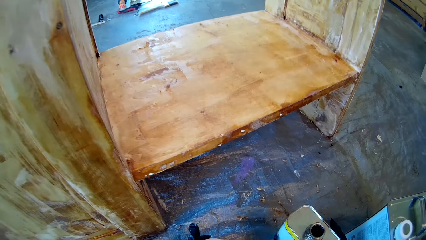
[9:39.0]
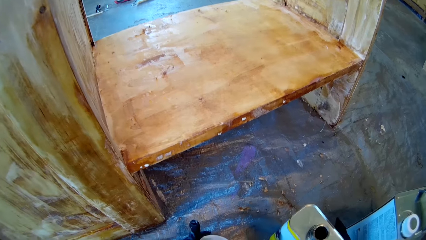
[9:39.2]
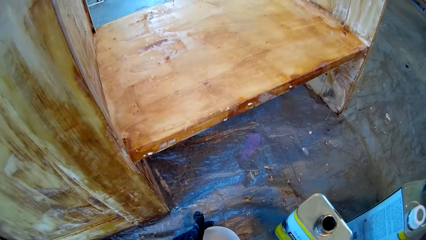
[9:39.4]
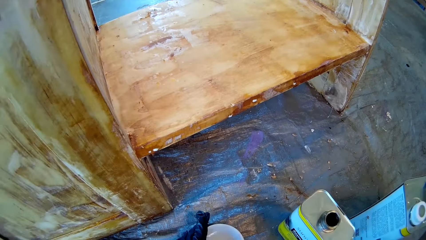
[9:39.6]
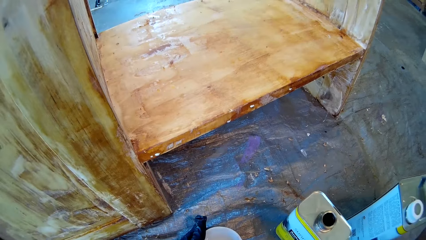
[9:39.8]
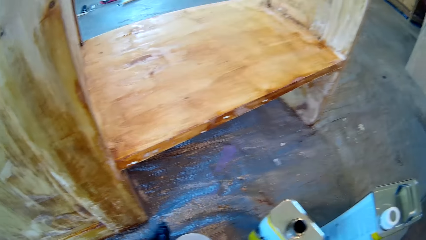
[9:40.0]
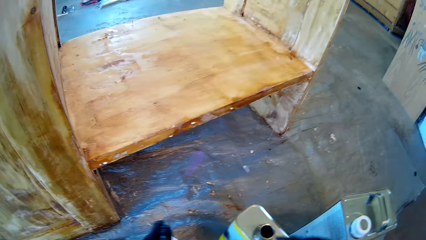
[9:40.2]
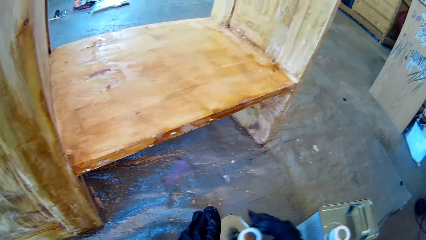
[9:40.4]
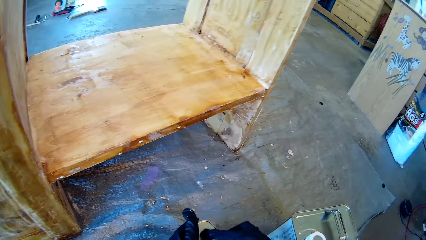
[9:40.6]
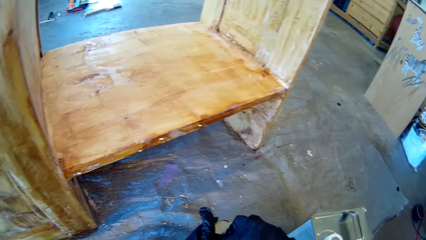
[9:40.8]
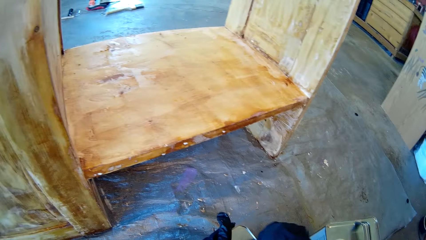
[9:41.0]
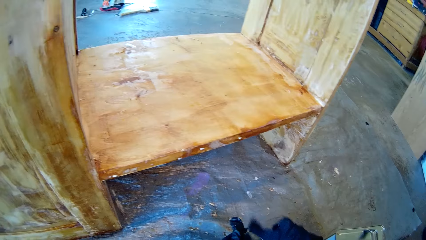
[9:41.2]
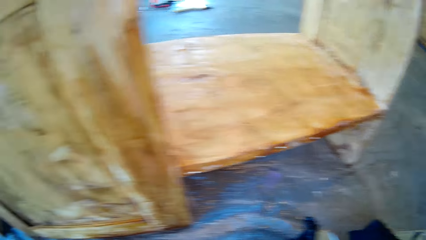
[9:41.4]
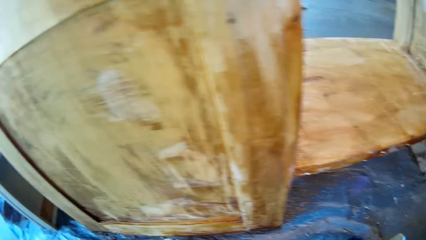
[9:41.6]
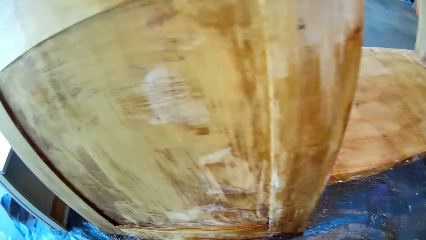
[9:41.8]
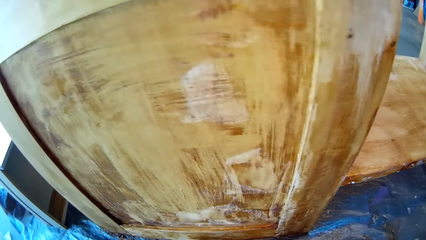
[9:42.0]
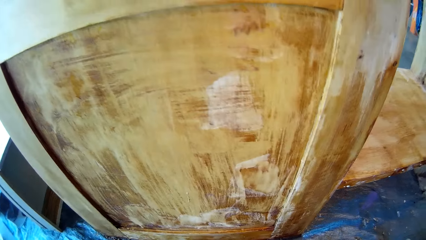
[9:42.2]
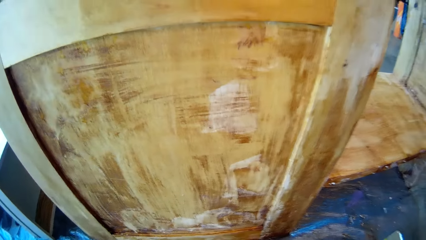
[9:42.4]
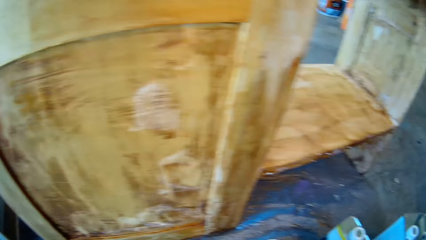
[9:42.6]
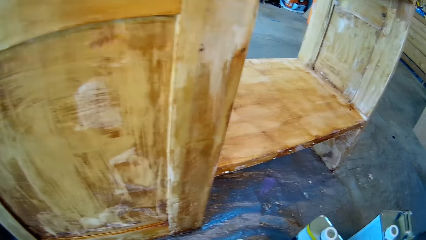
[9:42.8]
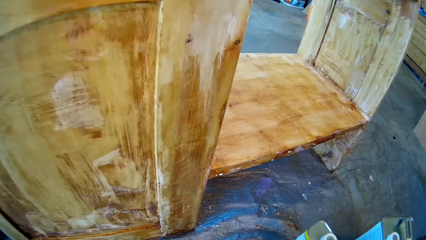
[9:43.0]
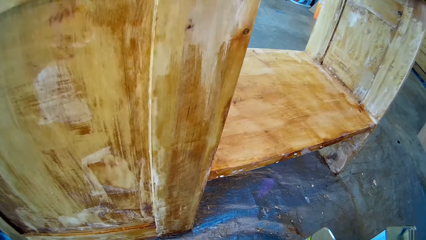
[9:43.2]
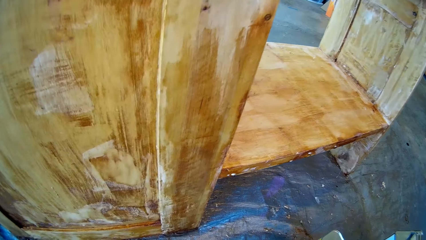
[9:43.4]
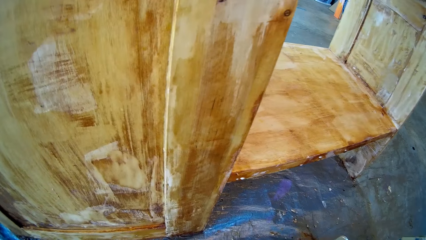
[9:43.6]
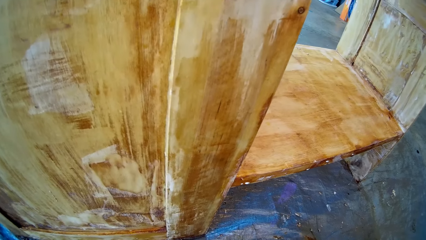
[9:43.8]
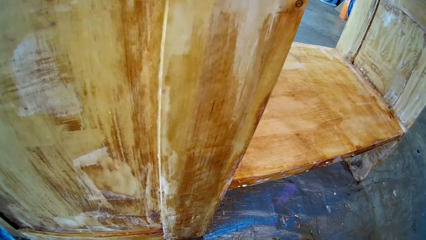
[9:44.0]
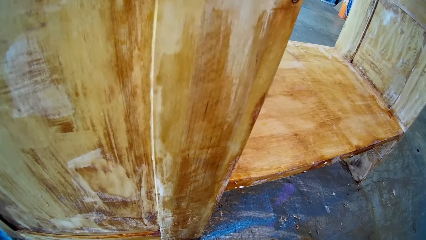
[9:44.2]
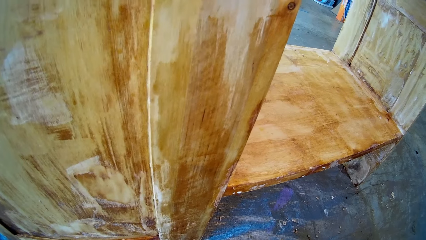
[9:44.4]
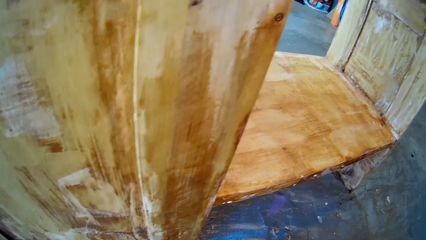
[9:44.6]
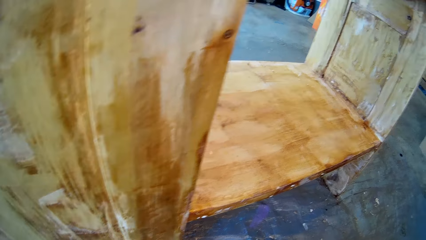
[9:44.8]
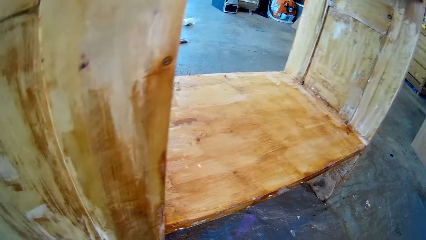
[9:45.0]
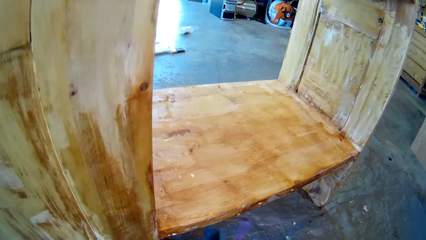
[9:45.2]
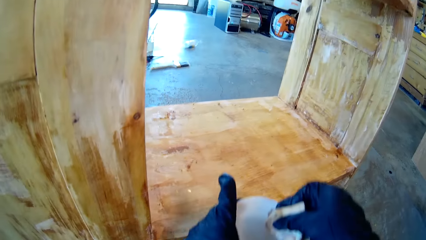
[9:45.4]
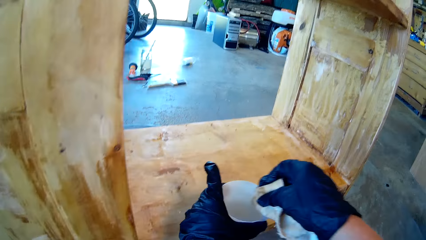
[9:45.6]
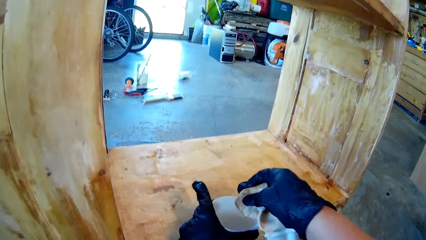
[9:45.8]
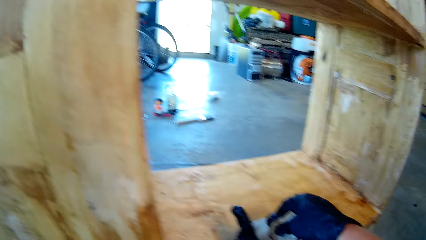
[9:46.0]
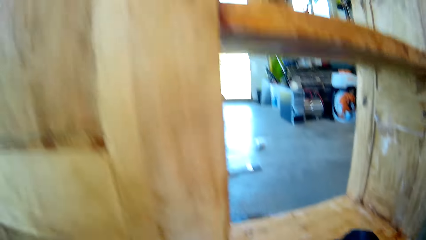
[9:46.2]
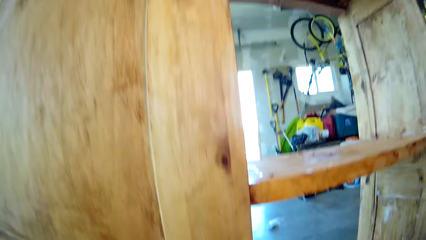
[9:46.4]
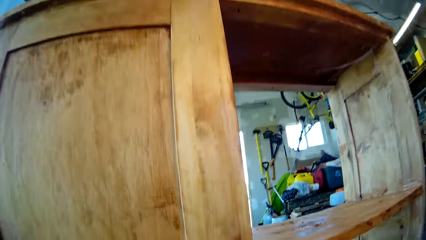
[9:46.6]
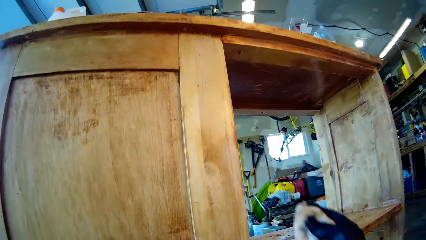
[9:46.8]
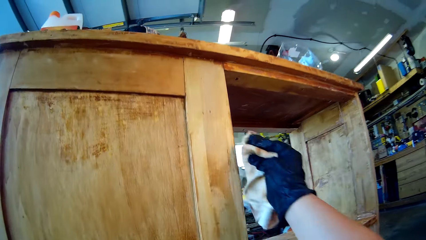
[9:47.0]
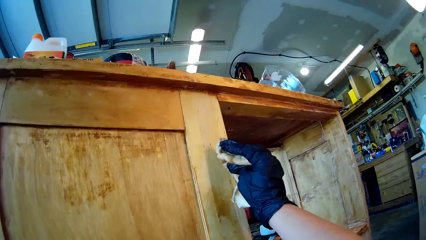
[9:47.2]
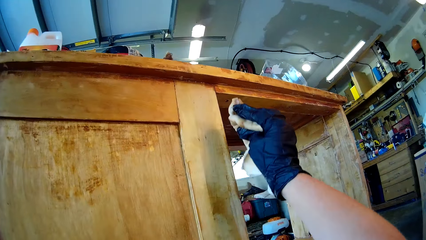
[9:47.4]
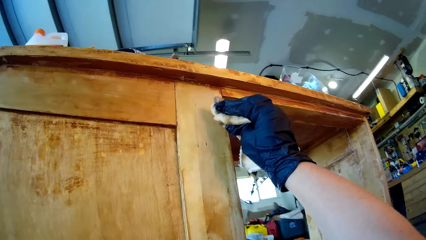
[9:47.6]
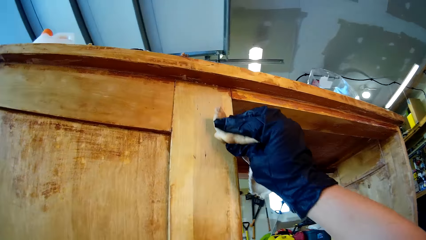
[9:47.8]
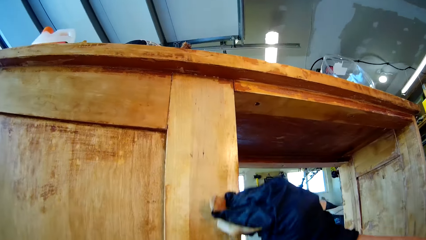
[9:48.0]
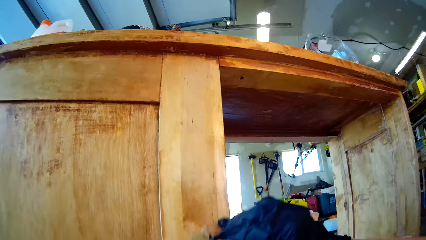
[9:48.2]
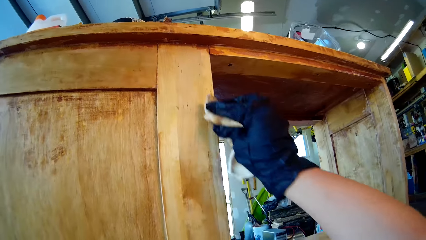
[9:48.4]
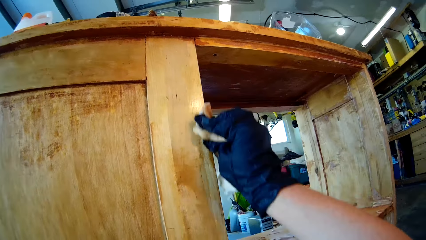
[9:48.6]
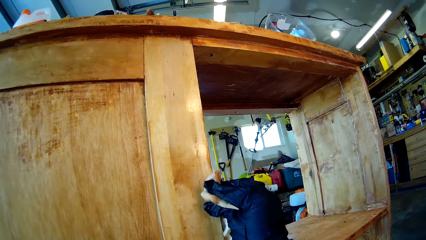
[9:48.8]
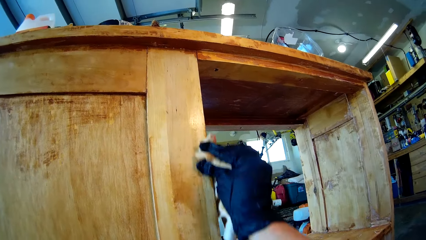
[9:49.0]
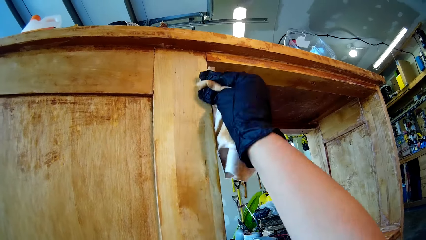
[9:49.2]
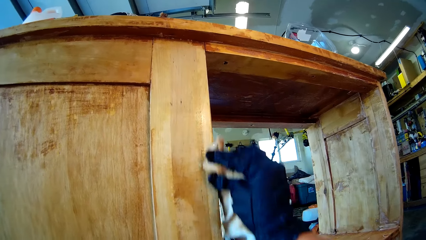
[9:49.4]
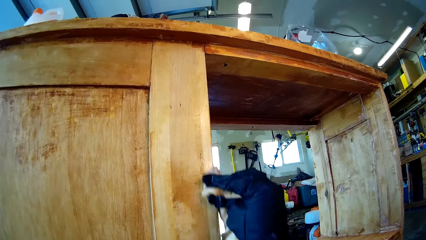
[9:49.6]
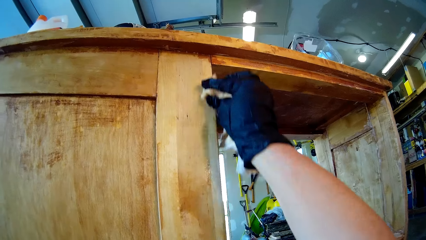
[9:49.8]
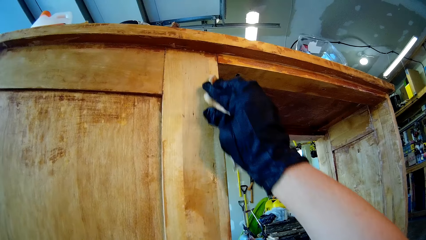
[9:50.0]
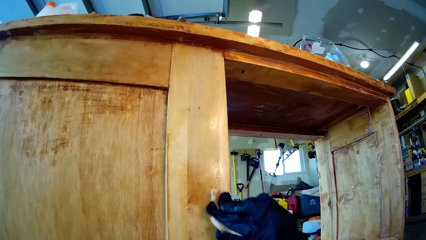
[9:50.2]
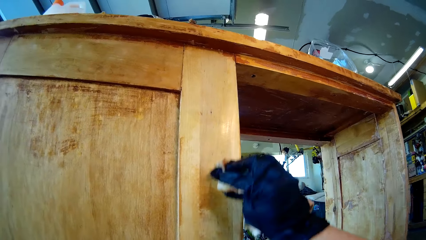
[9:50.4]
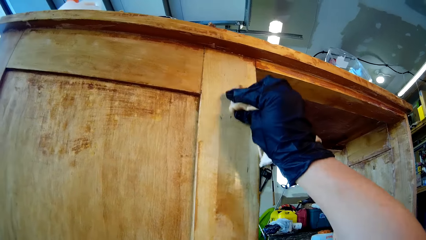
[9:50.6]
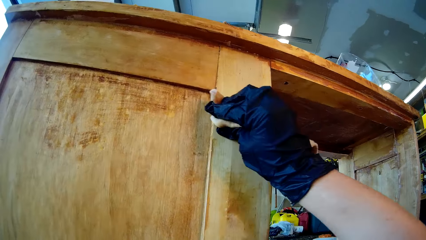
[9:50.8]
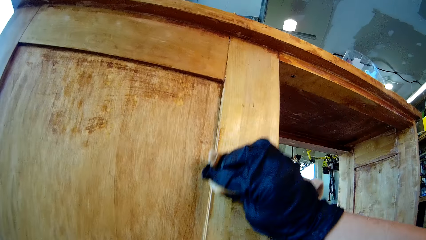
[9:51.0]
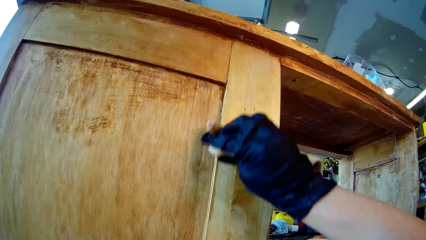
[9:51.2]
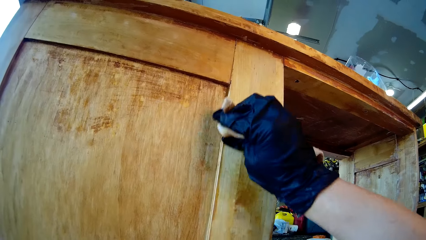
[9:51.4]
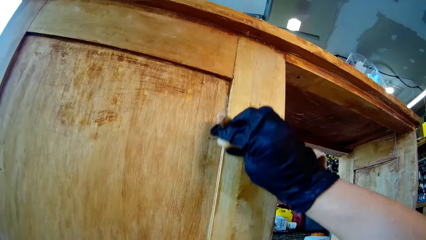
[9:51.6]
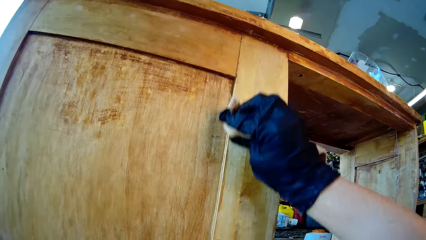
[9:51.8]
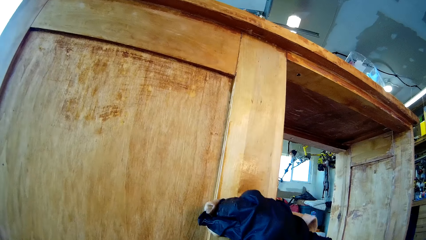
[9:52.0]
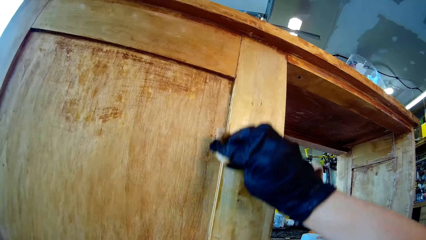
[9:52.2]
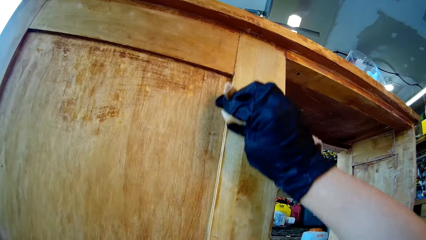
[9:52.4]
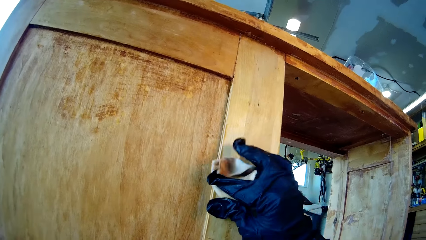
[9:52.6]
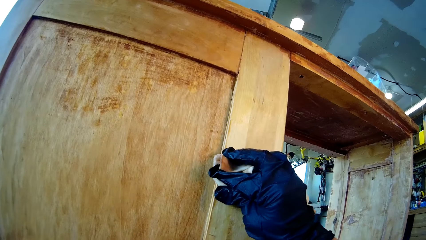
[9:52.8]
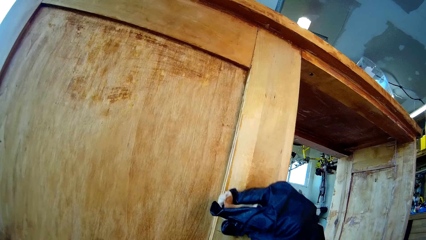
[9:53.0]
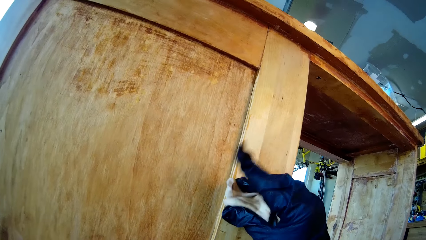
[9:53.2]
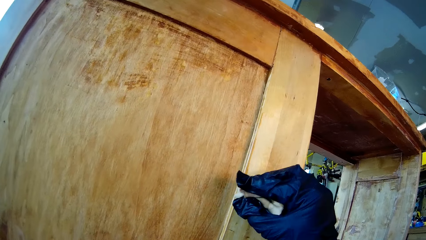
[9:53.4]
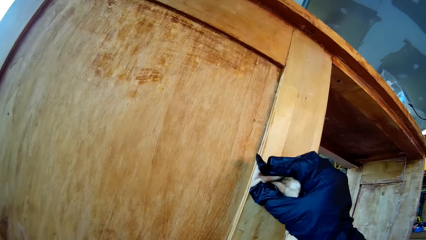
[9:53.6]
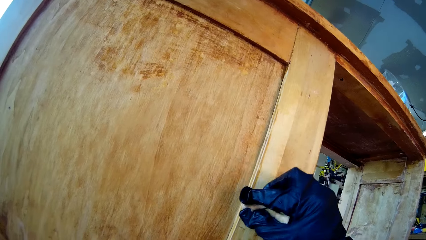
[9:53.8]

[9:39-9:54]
The camera wearer puts down the oil can. They close a can with a lid. They put down the bowl on a wood. They dip a wiping cloth in the bowl. They apply oil on the wood with the wiping cloth. They wipe the furniture with a rug.
